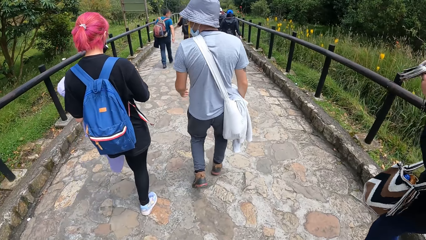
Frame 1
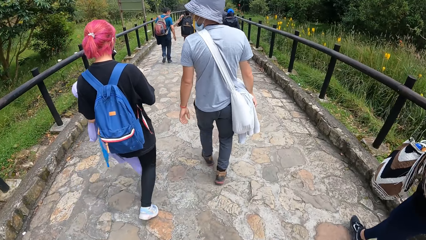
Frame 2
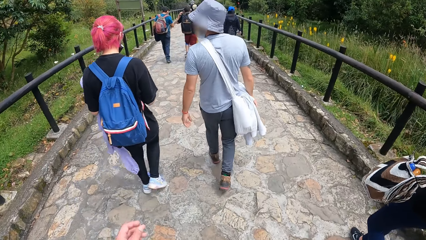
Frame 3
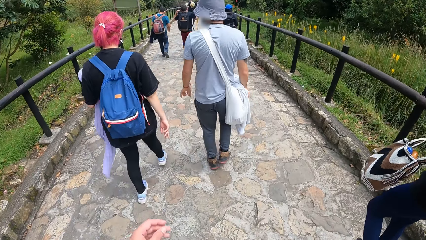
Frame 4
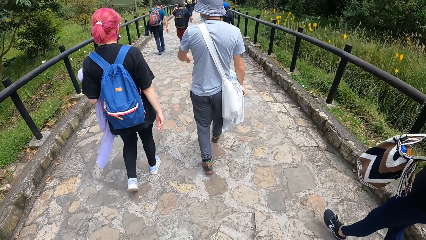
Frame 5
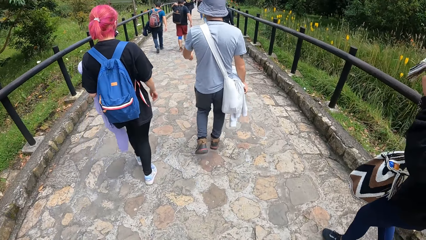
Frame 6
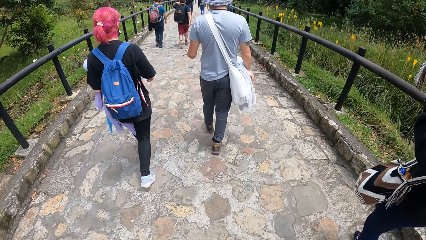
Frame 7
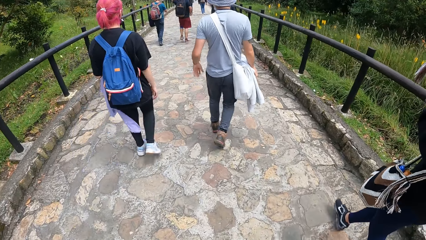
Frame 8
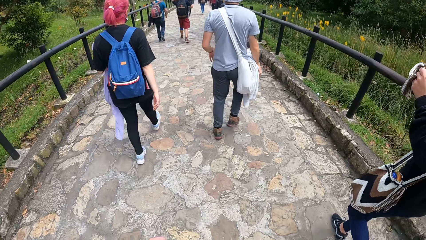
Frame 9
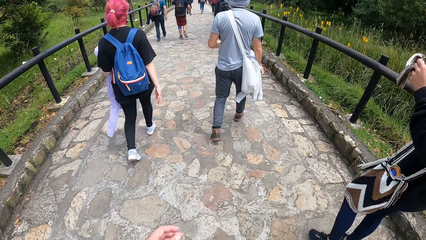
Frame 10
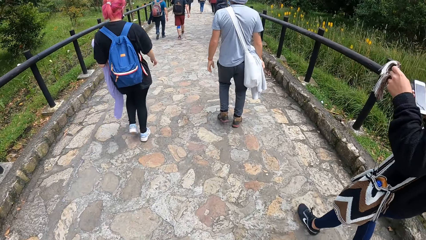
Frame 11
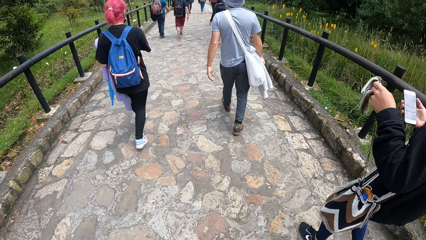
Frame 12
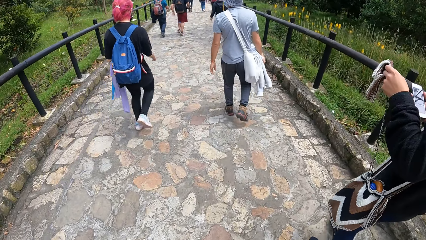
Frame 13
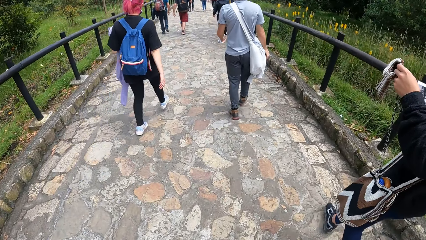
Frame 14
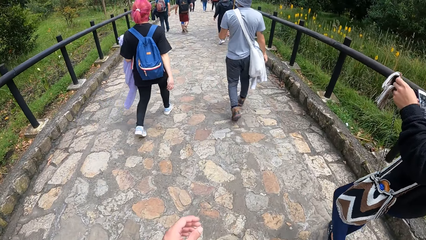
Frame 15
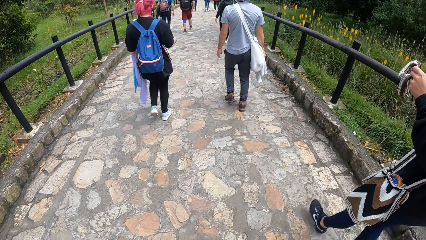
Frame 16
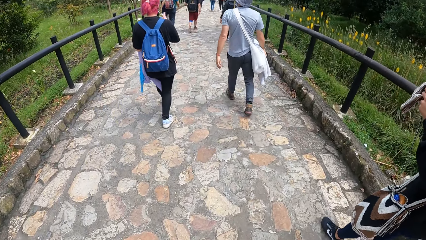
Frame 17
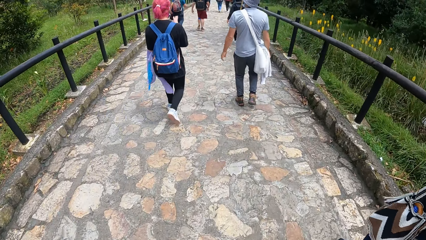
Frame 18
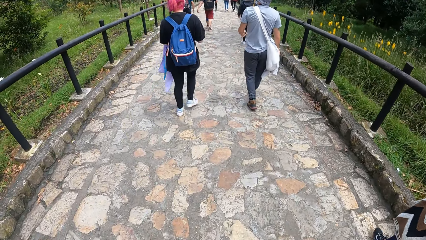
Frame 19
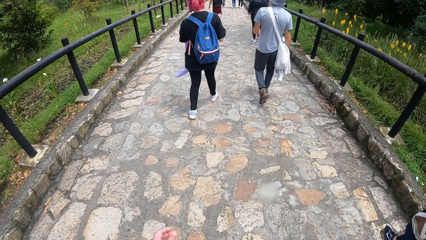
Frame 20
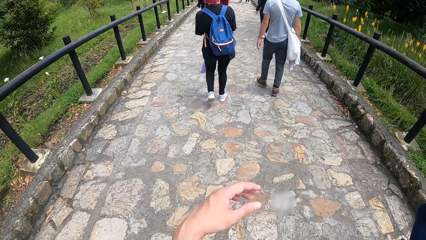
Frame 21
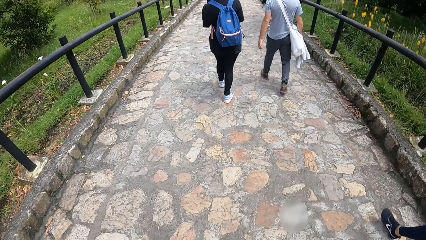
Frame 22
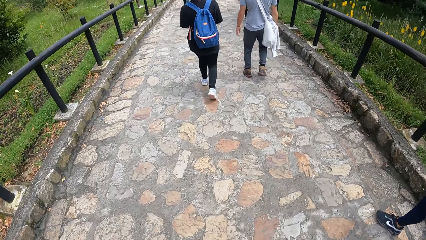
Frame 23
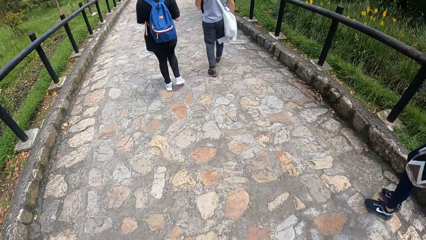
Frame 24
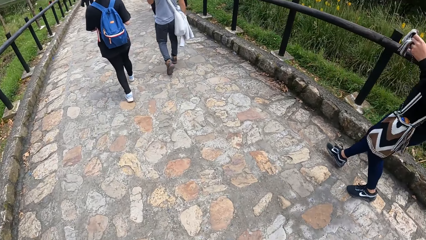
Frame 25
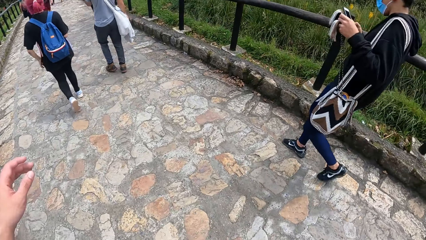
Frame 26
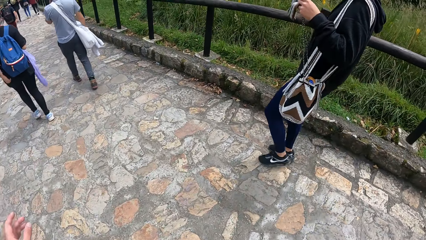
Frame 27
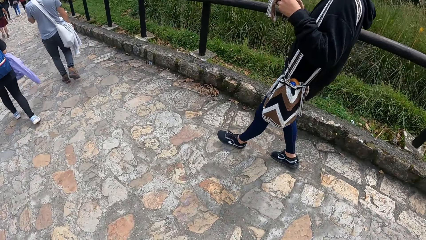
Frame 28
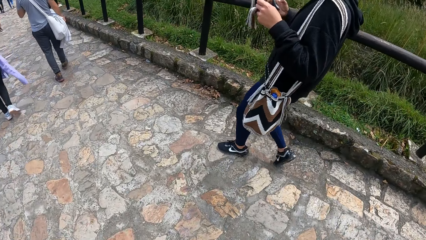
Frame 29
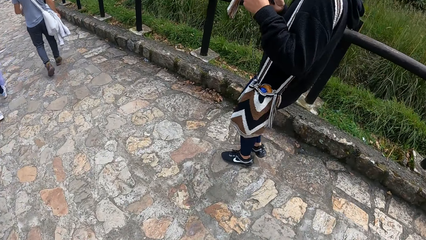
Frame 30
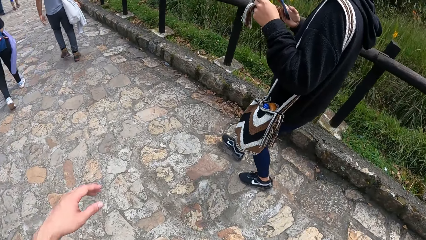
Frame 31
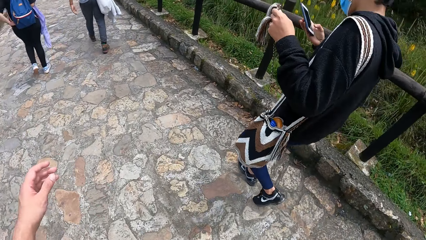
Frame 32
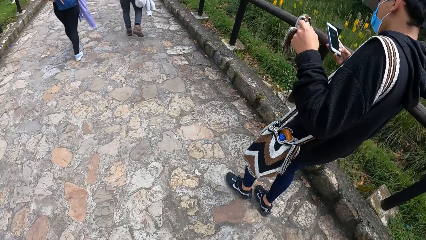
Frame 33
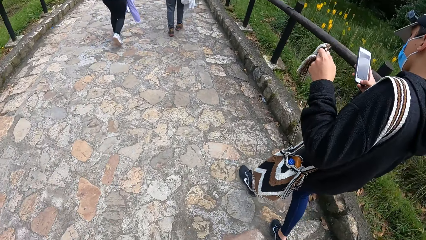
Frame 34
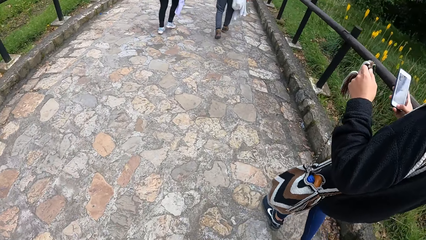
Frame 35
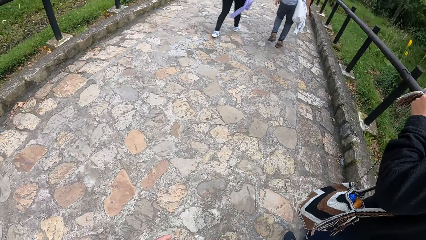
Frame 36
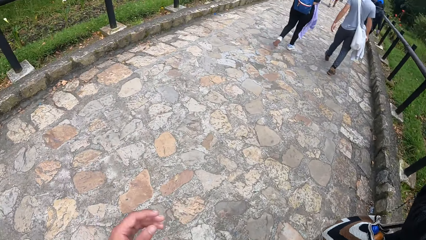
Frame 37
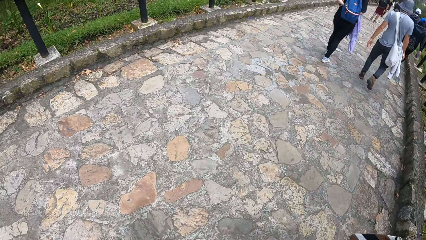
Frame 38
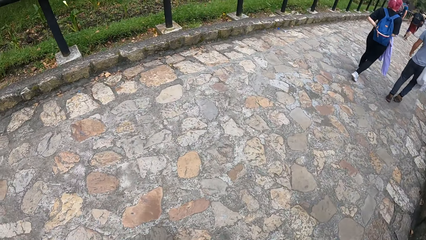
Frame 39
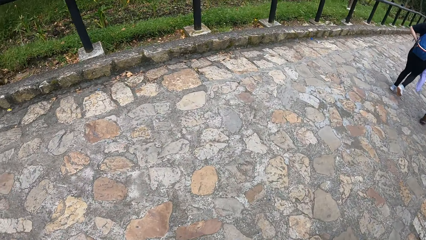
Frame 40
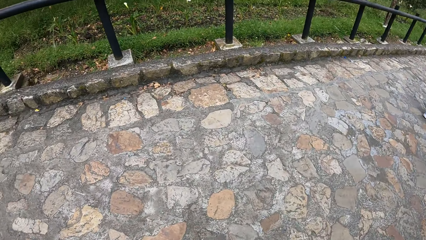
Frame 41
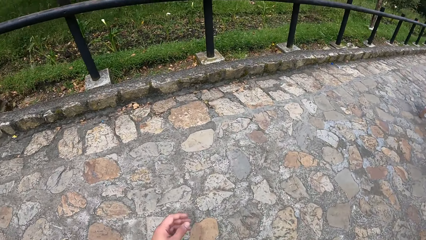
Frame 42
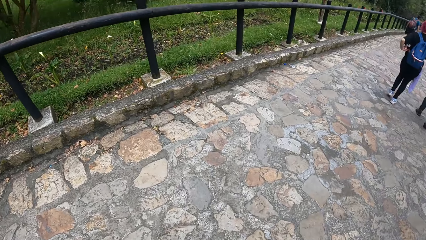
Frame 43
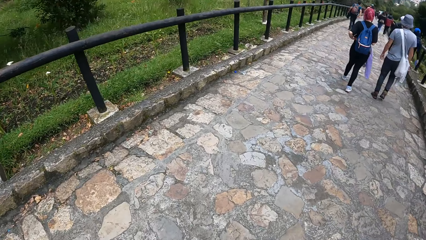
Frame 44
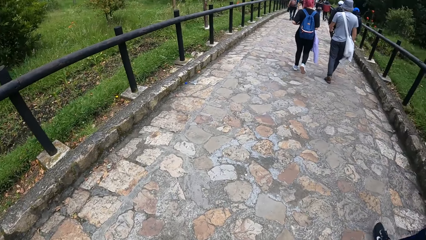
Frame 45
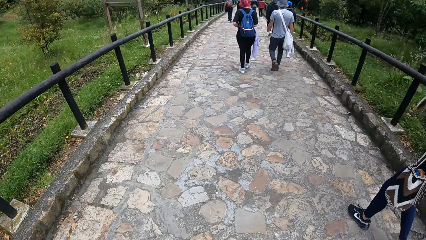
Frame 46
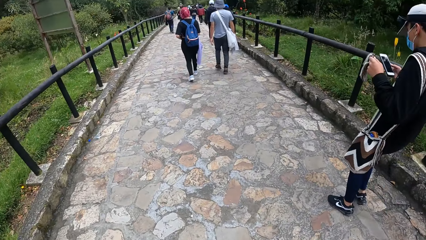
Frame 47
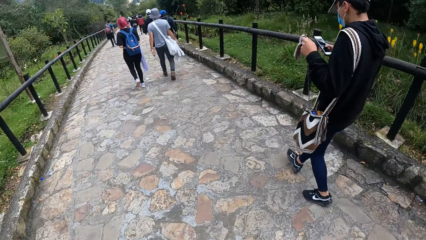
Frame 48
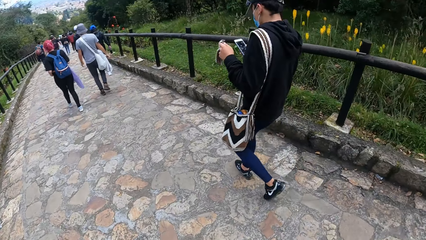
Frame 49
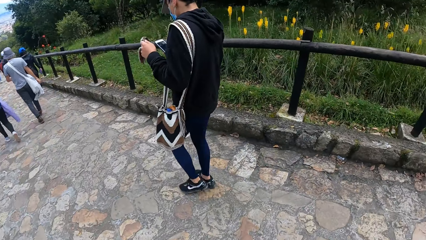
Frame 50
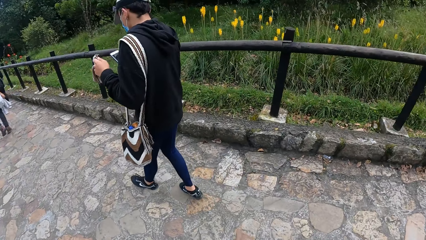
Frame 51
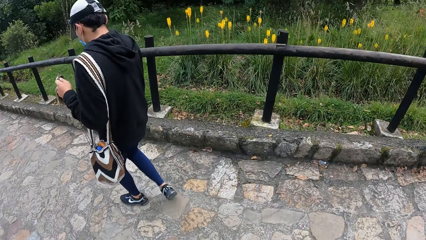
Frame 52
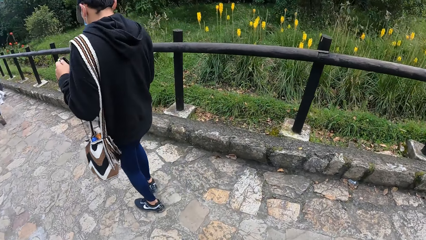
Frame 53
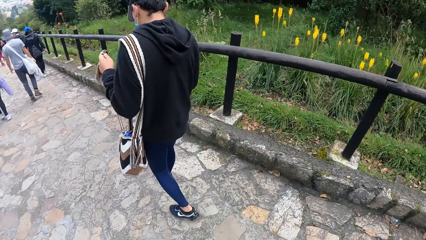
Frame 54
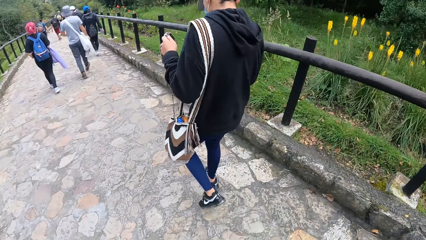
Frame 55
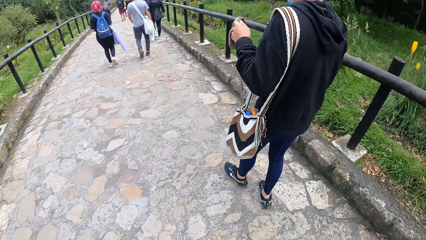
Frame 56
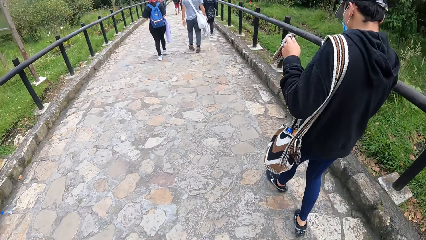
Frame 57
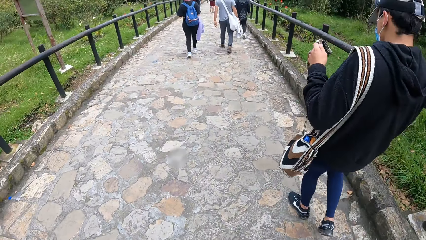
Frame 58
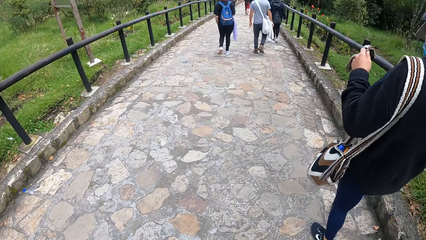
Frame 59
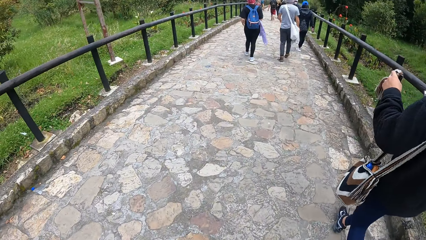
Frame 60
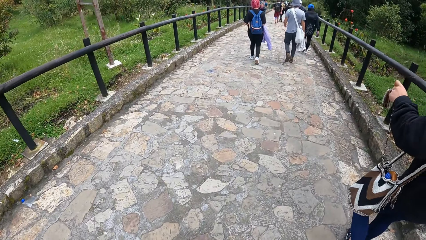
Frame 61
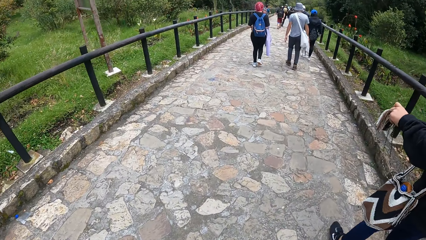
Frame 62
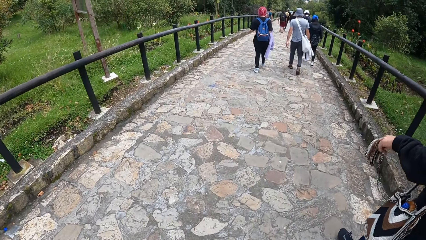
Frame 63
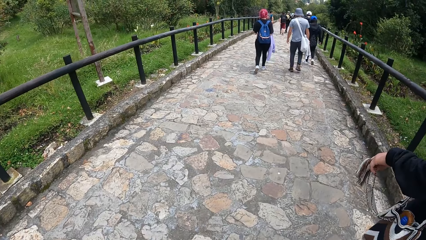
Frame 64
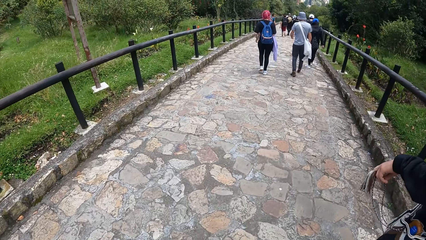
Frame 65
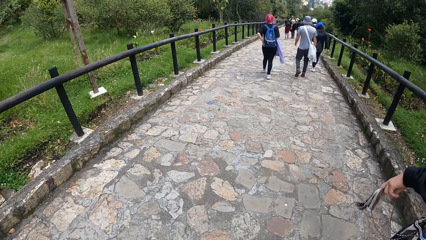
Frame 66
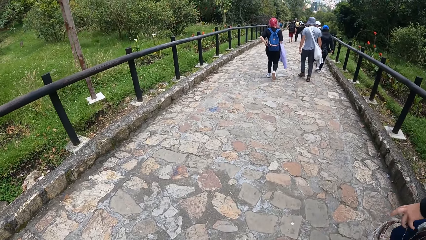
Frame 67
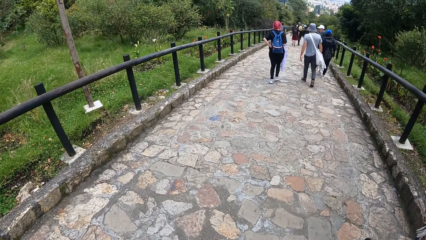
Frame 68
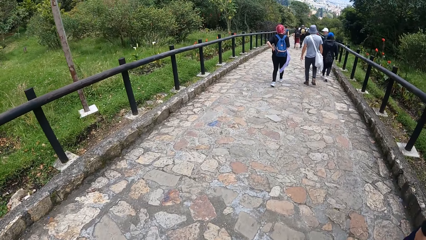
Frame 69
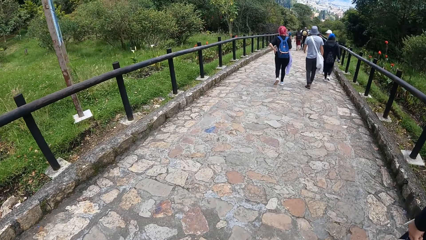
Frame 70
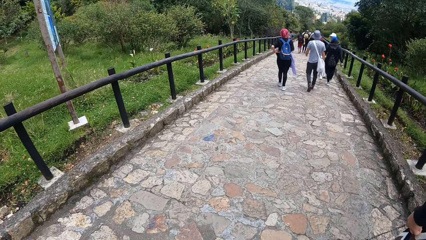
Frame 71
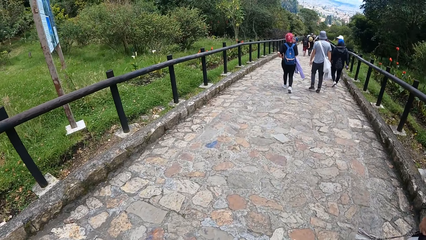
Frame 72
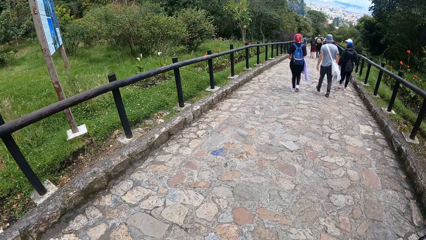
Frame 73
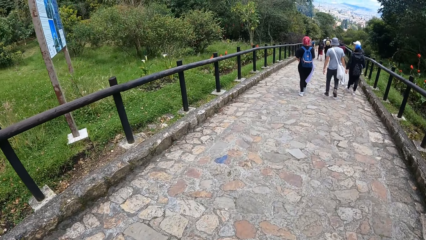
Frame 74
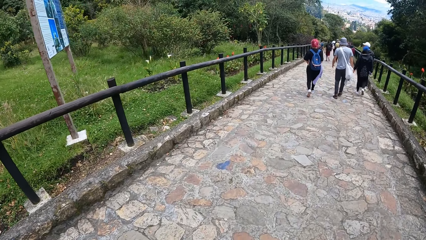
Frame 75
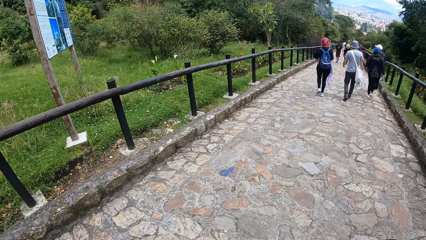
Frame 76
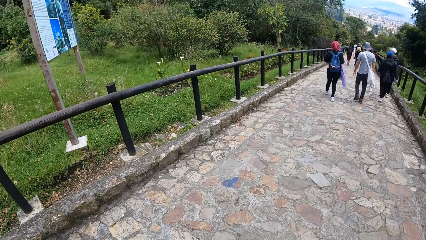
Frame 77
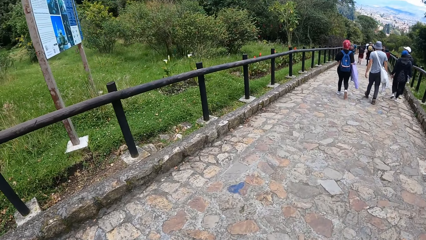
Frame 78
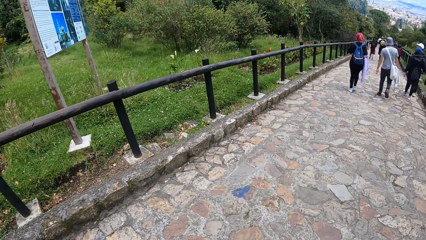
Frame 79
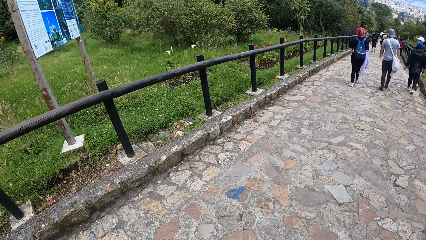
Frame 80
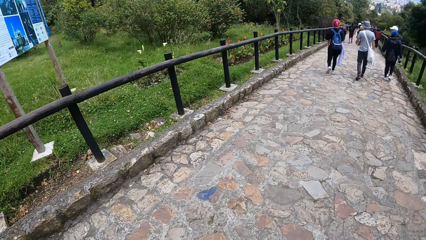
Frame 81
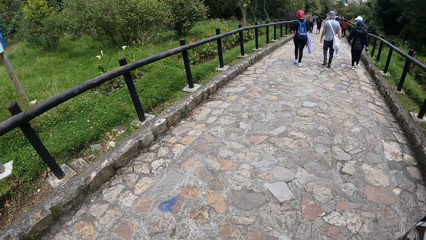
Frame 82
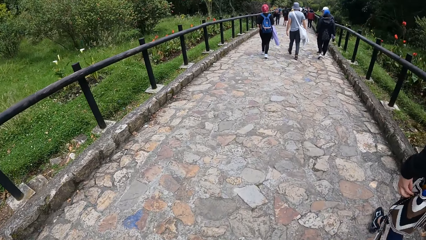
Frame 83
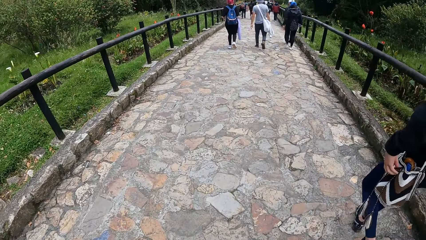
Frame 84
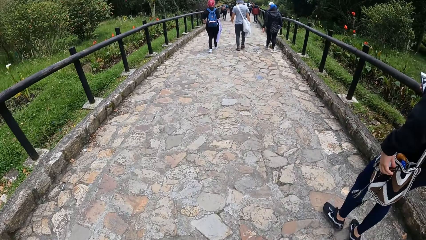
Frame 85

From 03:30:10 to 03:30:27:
The camera wearer walks on the pavement. A man uses a phone. The man drops the bag strings on the bag with his left hand.
